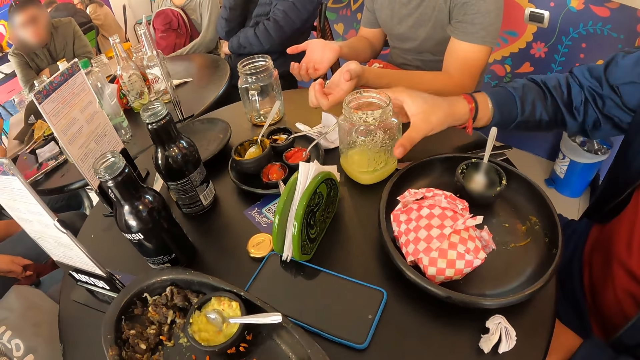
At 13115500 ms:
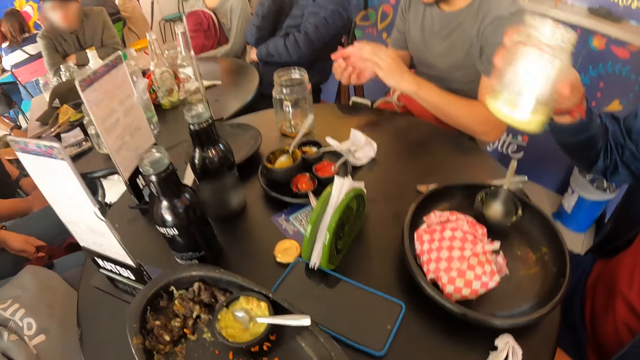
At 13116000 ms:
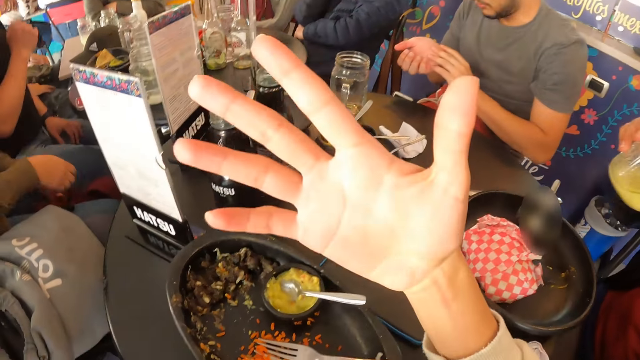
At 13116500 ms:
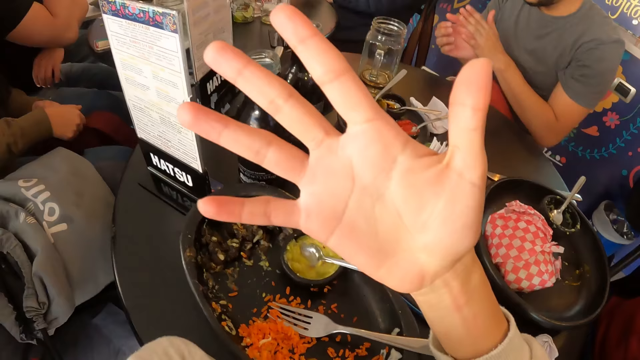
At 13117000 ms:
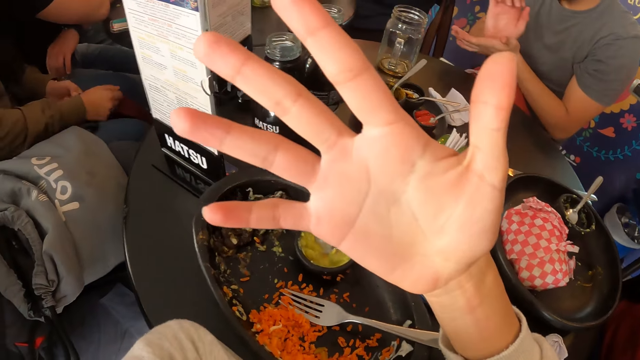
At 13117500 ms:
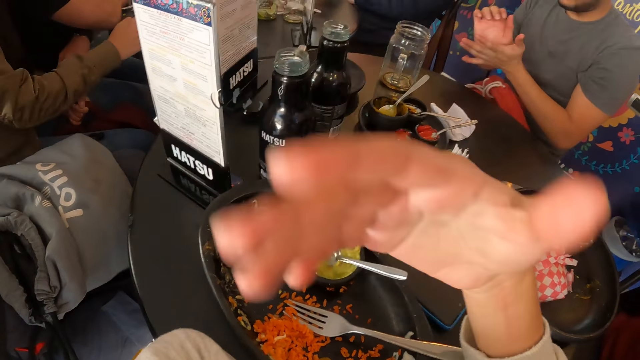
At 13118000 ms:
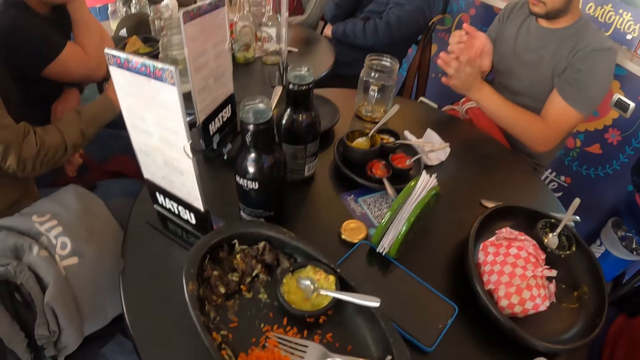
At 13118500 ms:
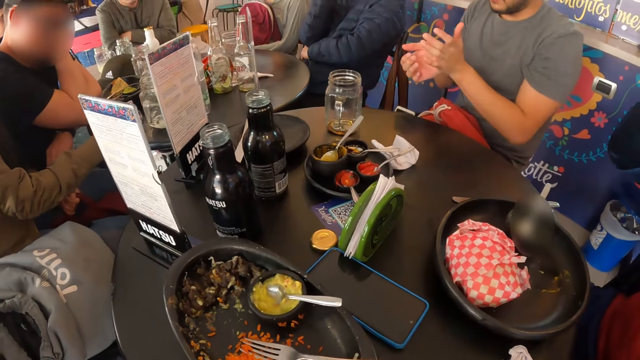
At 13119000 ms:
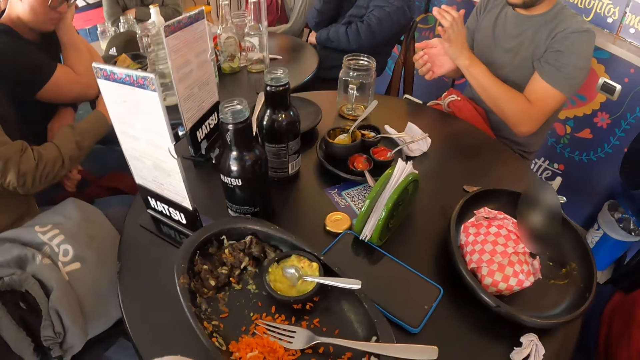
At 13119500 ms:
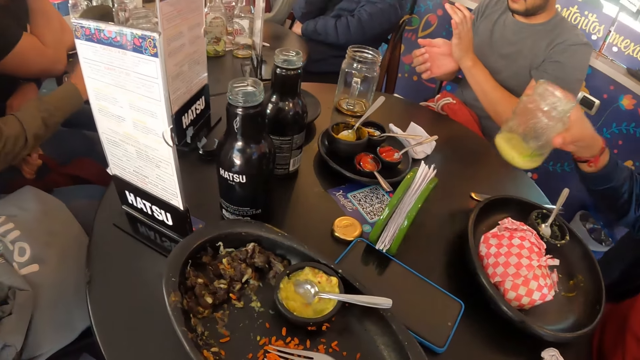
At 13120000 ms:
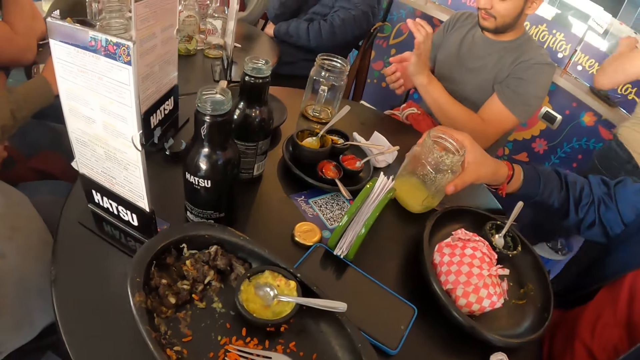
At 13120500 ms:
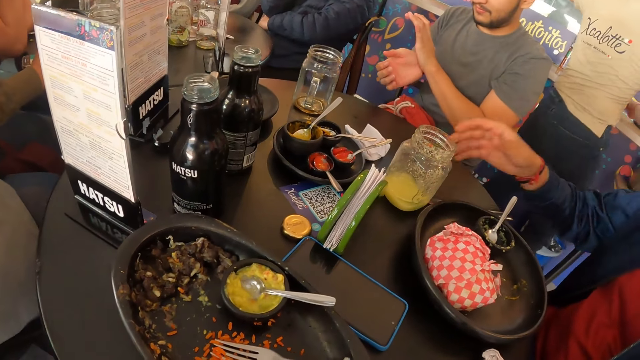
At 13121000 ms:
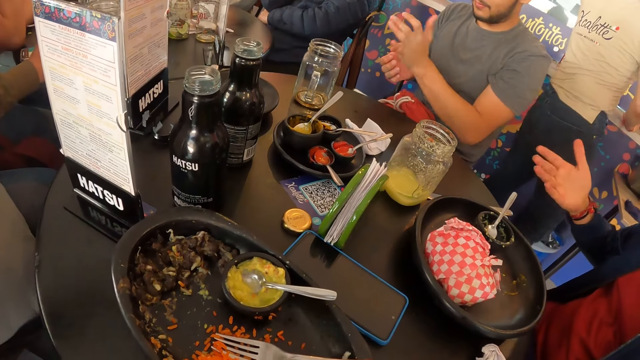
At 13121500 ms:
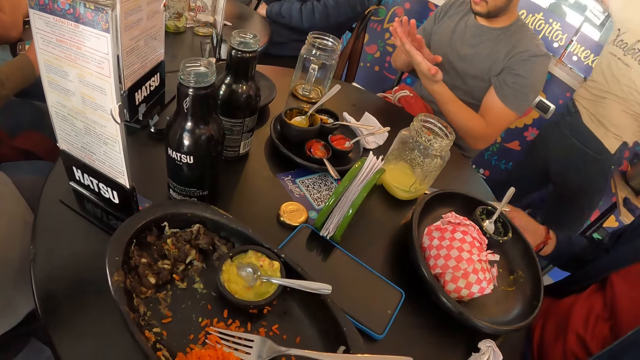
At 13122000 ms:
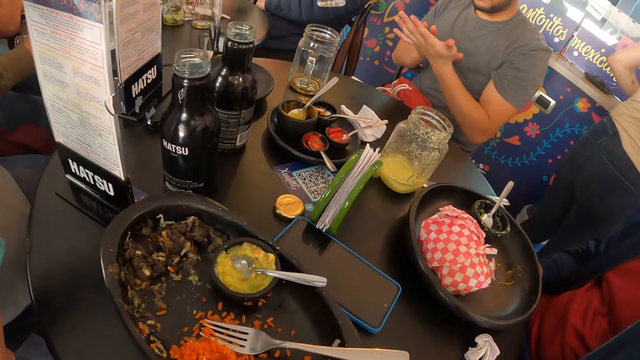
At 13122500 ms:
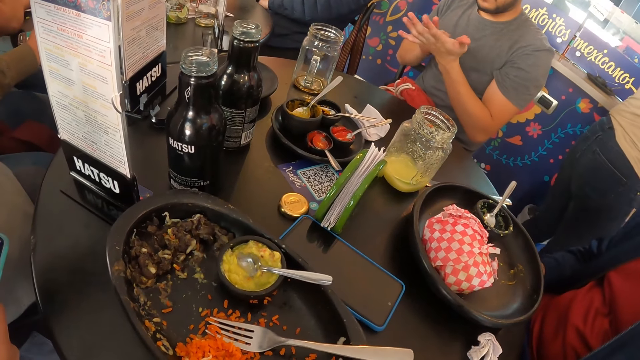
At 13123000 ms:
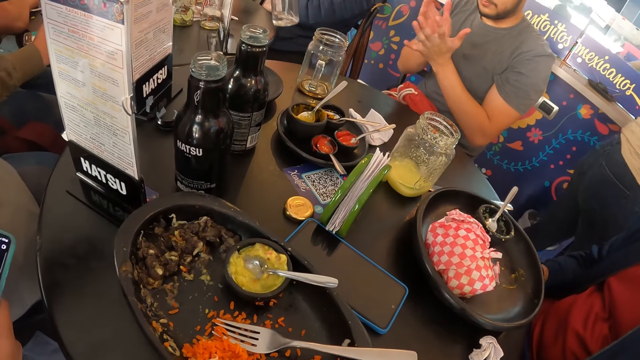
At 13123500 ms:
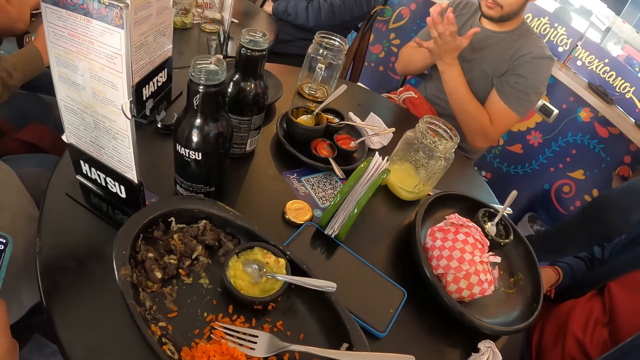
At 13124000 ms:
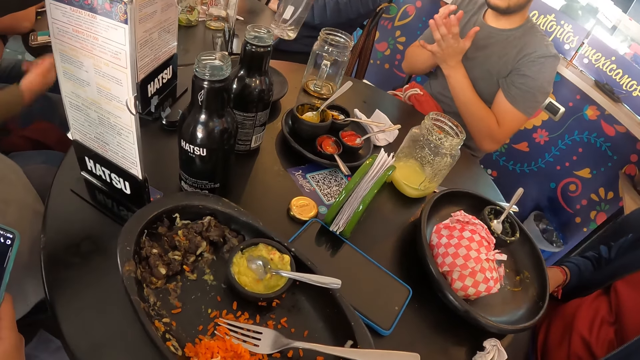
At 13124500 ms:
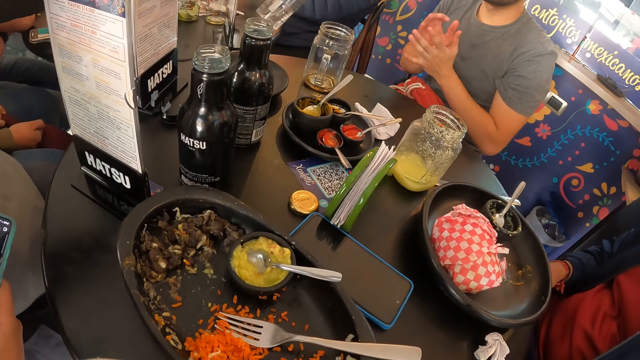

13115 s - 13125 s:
A man picks up a glass cup from the table with his right hand. Another man touches his left hand with his right hand. The camera wearer lifts his hand. The other man rubs his hands together. The camera wearer looks around the room. The first man places the glass cup in his right hand on the table. A man looks at his hands.

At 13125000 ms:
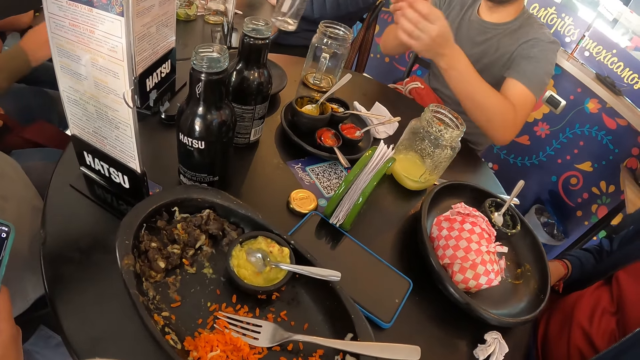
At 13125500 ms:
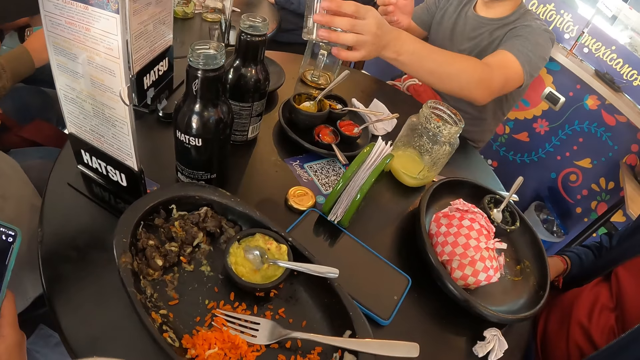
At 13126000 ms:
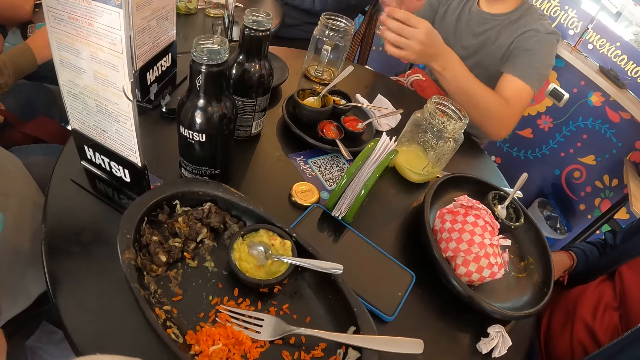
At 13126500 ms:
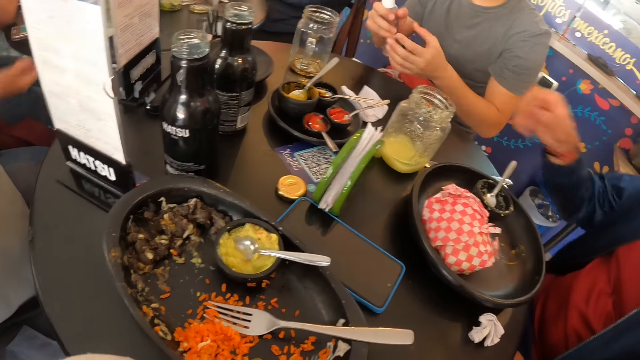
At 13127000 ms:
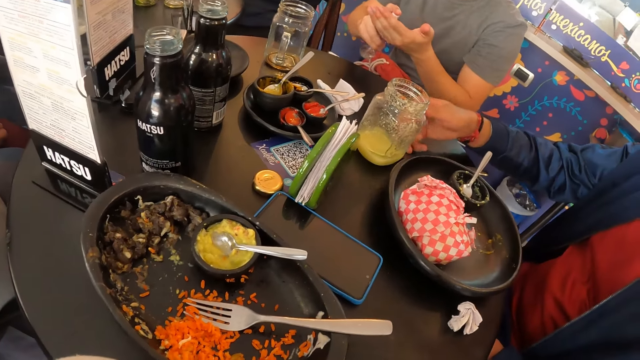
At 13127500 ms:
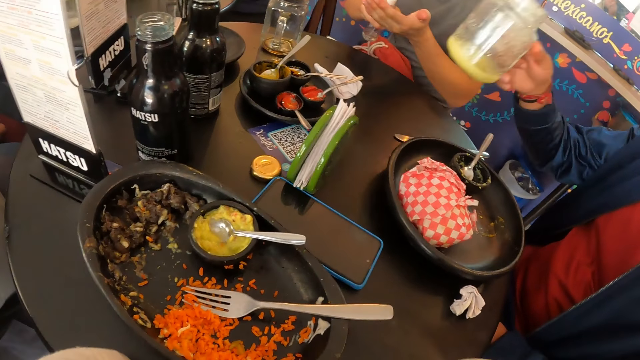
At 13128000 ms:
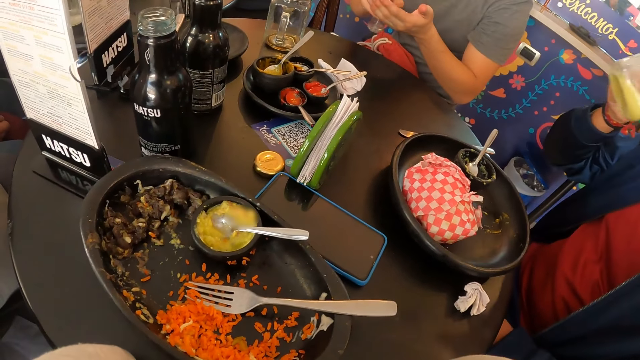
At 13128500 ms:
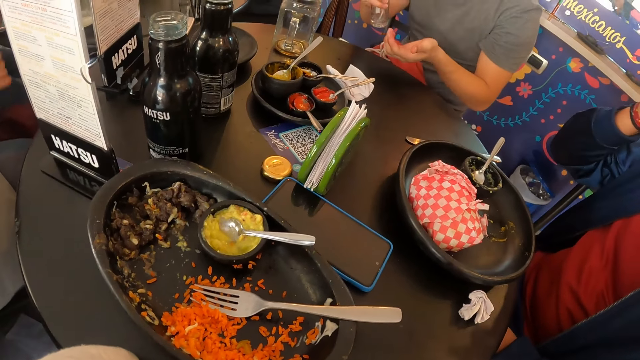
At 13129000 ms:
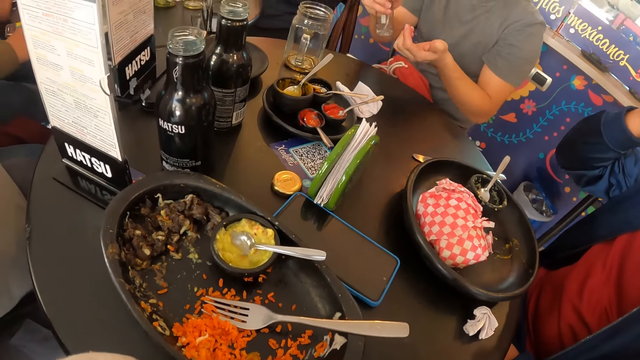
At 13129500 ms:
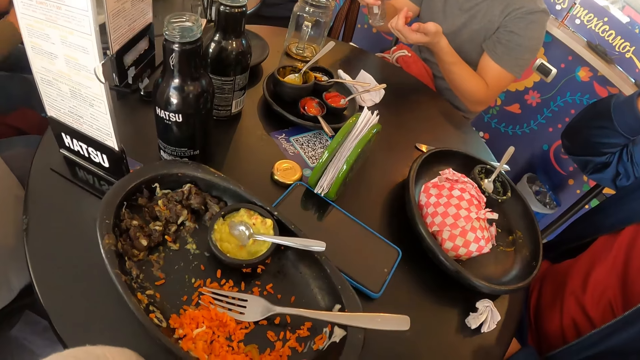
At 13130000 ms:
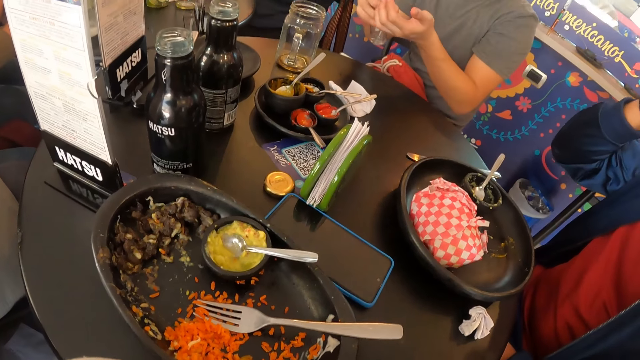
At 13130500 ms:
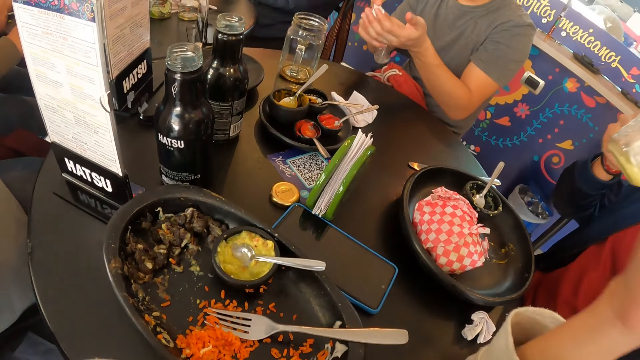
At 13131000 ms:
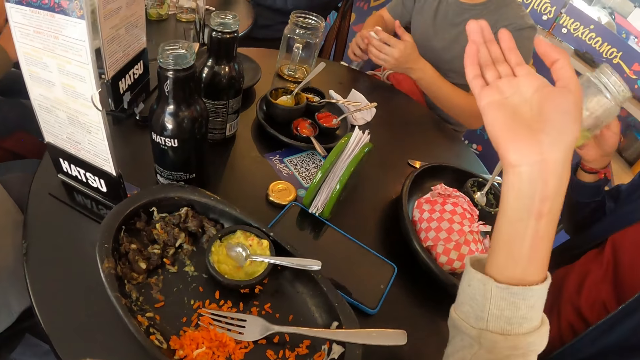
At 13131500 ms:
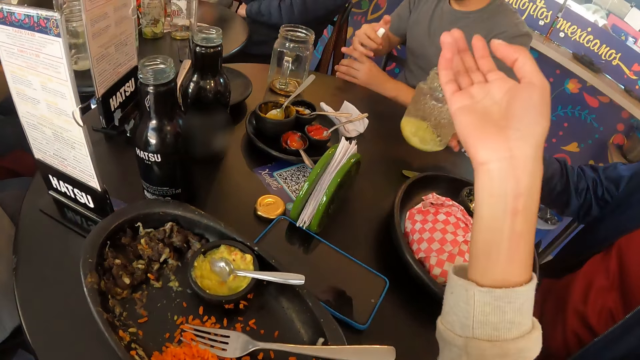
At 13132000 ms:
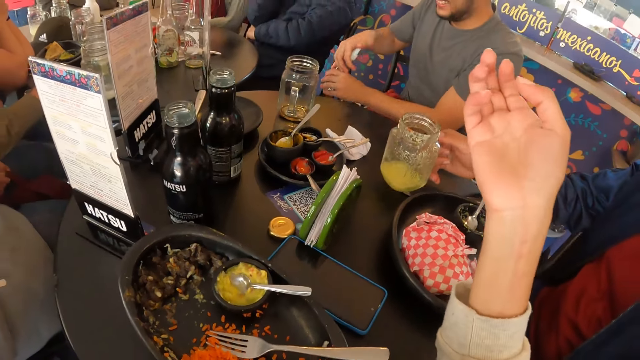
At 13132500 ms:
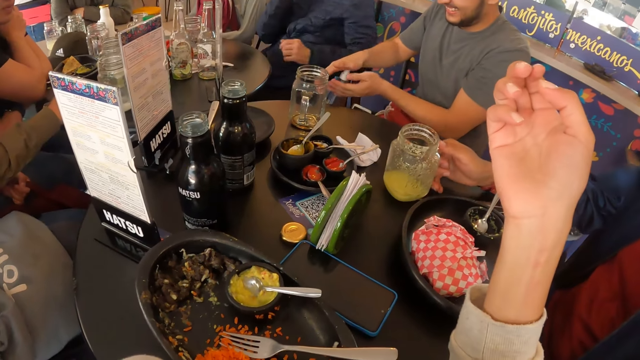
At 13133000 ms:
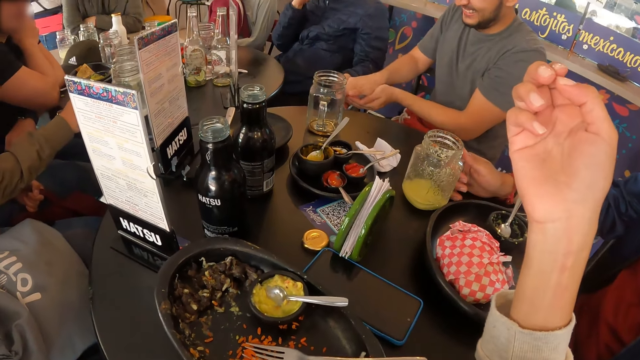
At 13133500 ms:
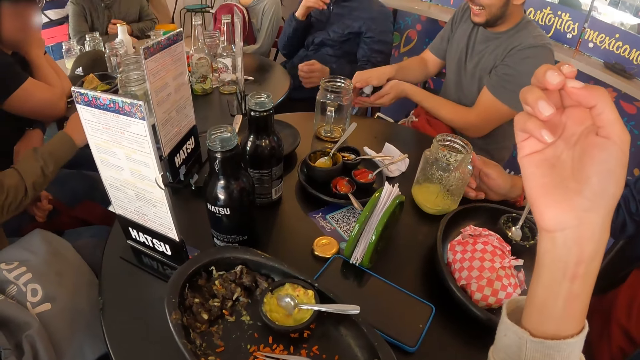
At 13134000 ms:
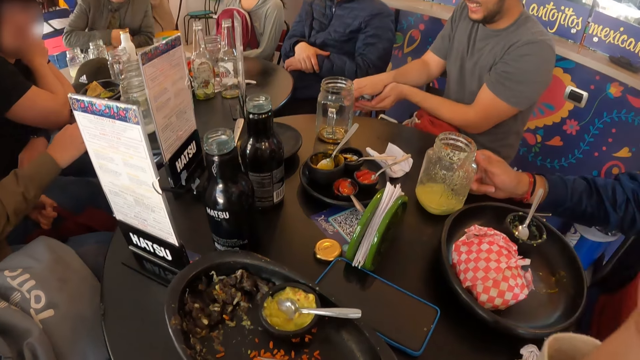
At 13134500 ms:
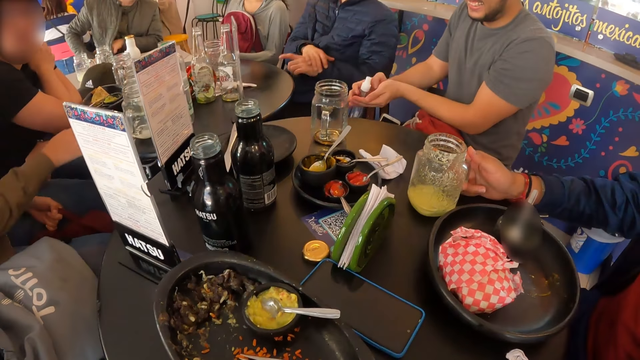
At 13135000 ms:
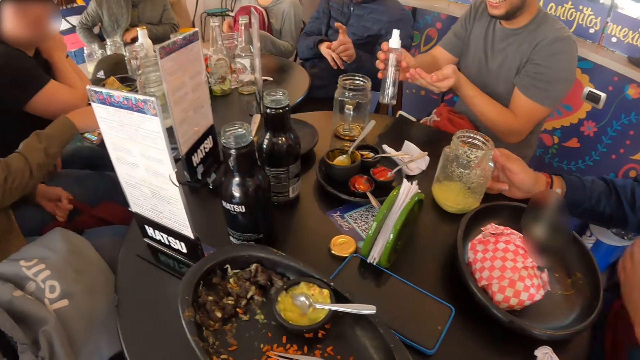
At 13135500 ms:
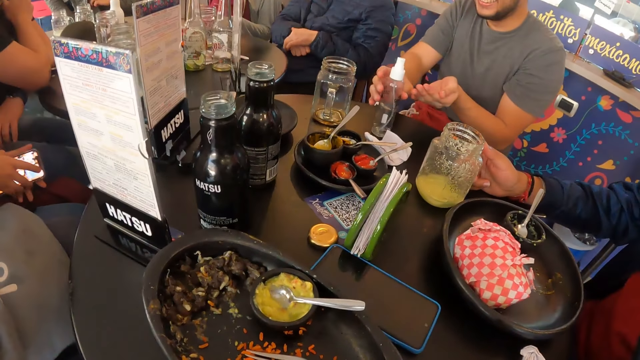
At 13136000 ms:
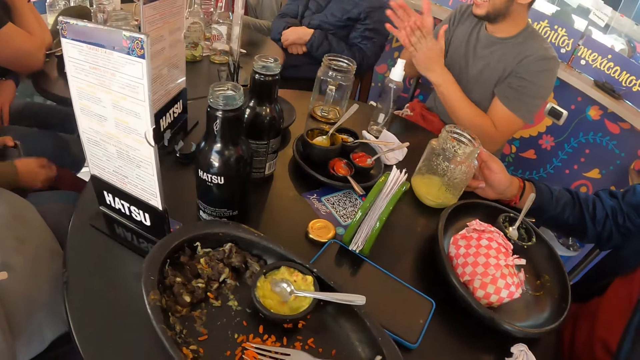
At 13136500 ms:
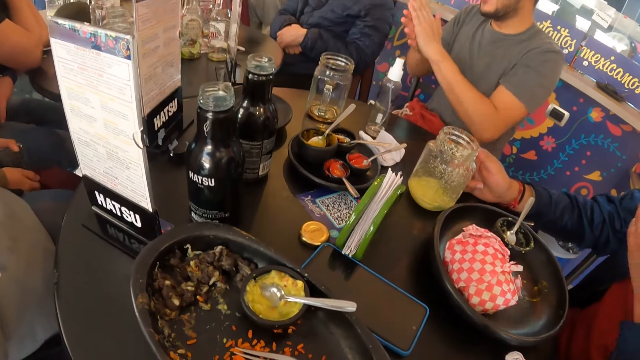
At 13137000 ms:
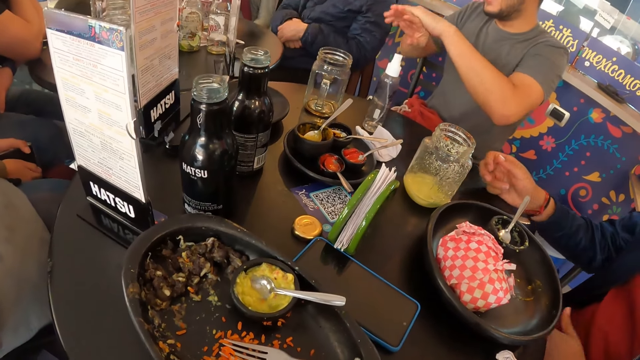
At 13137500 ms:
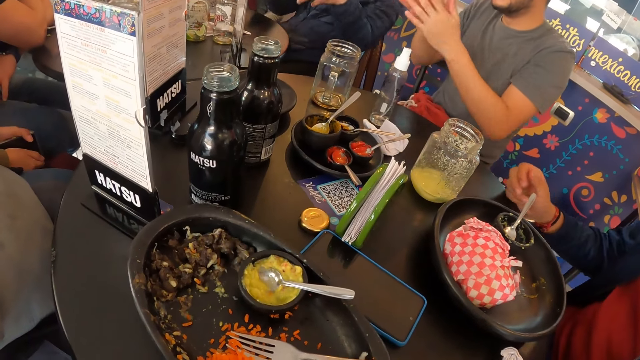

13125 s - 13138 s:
A man takes a cup from a woman with his right hand. Another man picks up a glass cup from the table with his right hand. The first man picks up the bottle and sprays sanitizer from the bottle in his right hand on his left hand. The other man lifts the glass and drinks. The camera wearer lifts his hands. The other man places the glass cup in his right hand on the table. The first man places the bottle in his right hand on the table and rubs his hands together.
